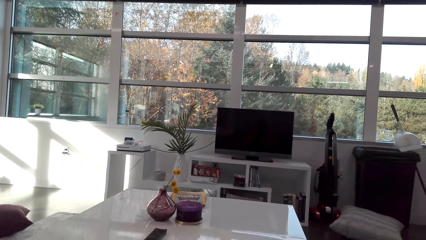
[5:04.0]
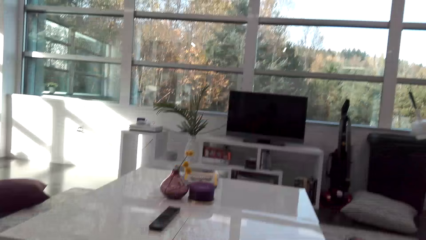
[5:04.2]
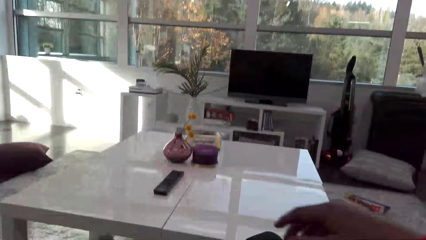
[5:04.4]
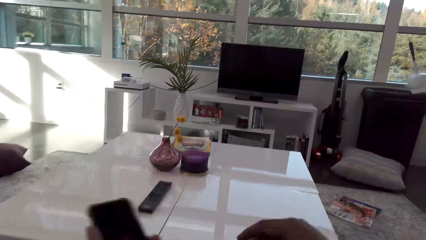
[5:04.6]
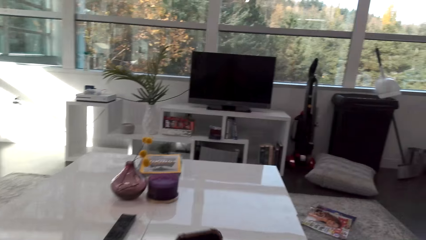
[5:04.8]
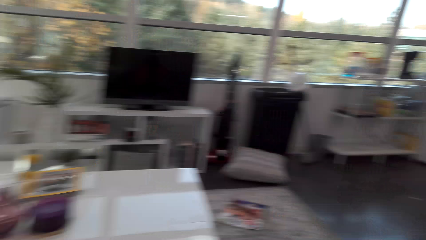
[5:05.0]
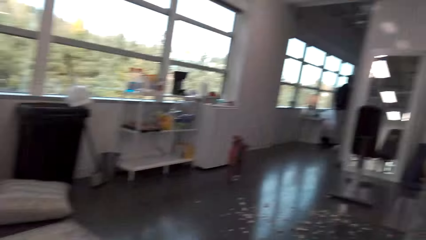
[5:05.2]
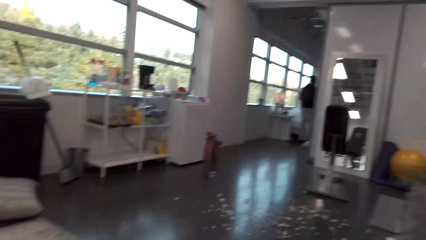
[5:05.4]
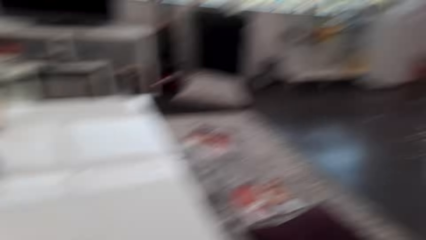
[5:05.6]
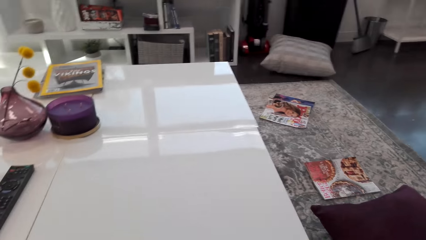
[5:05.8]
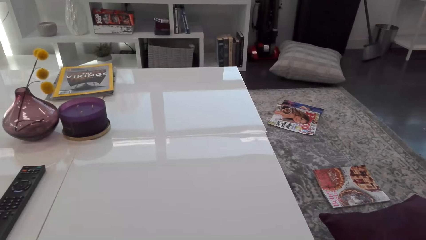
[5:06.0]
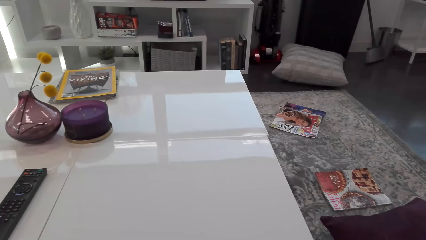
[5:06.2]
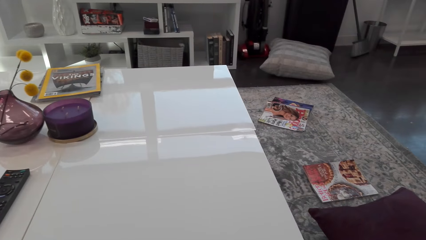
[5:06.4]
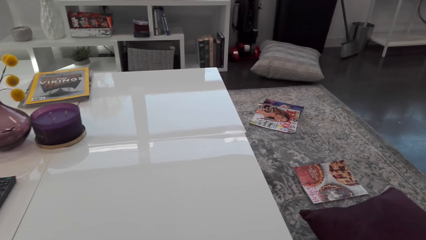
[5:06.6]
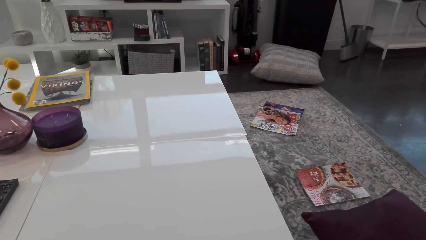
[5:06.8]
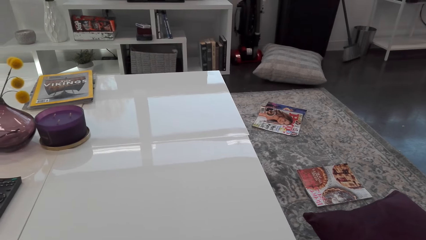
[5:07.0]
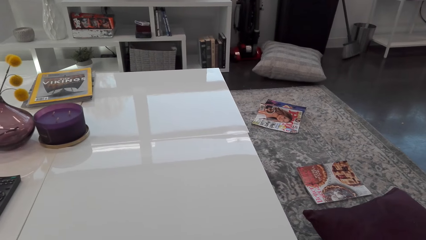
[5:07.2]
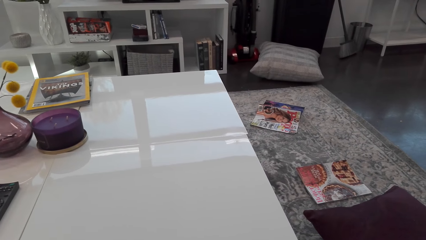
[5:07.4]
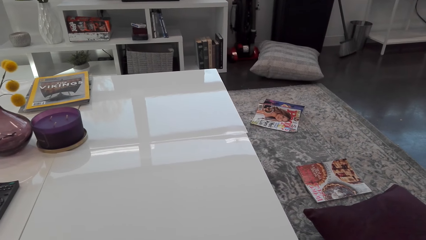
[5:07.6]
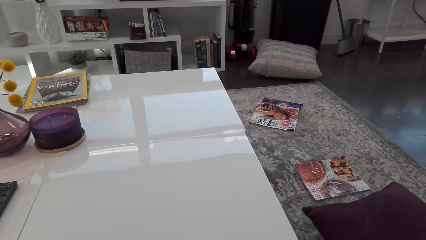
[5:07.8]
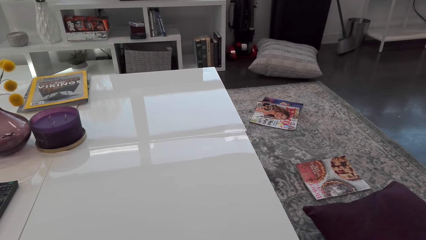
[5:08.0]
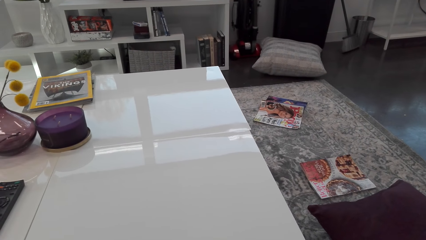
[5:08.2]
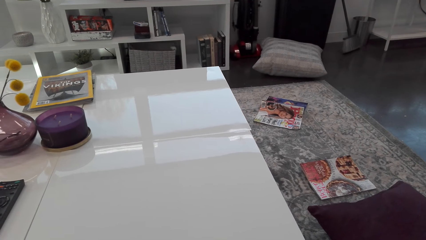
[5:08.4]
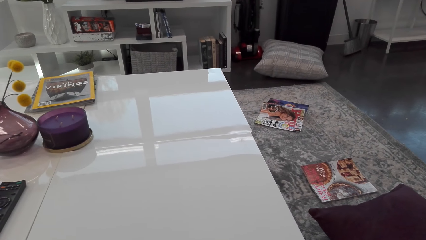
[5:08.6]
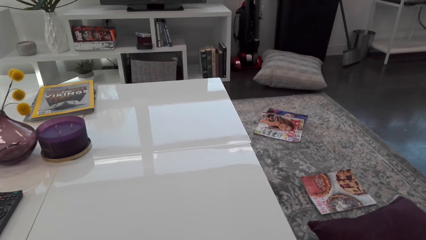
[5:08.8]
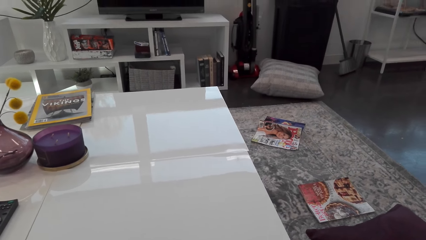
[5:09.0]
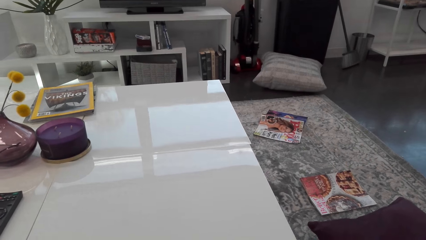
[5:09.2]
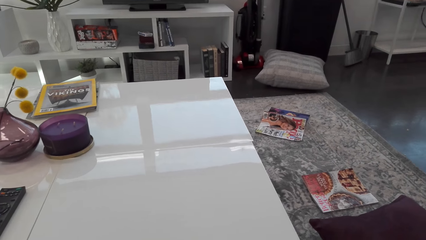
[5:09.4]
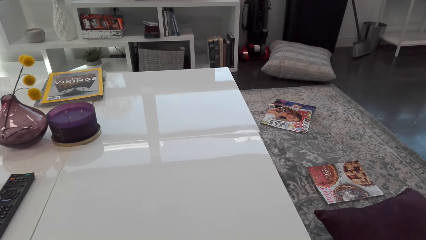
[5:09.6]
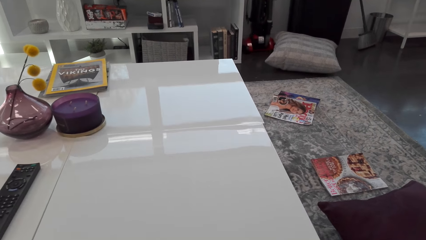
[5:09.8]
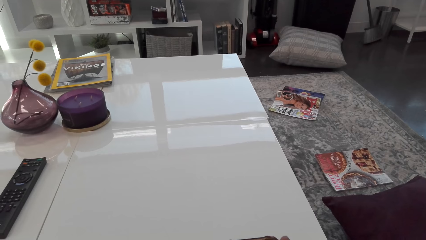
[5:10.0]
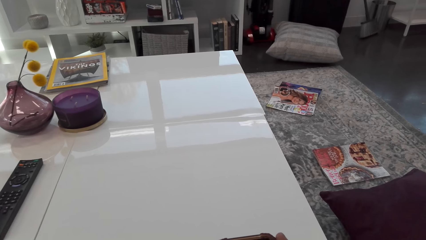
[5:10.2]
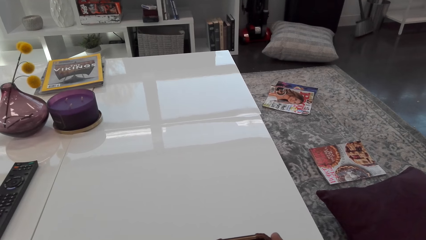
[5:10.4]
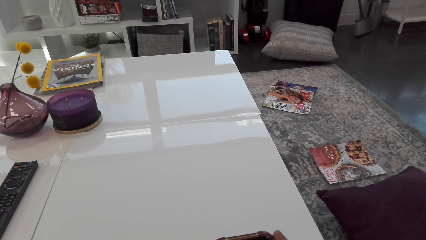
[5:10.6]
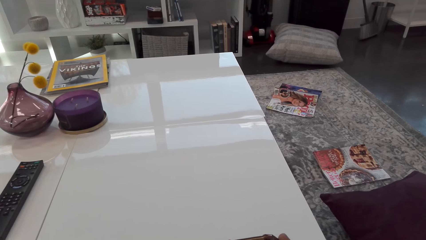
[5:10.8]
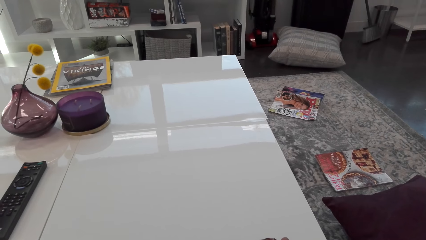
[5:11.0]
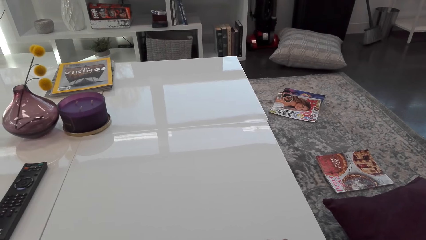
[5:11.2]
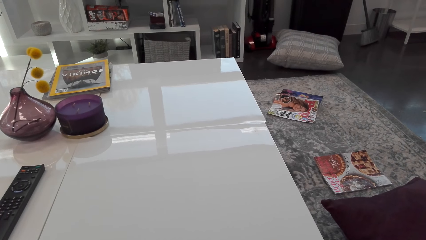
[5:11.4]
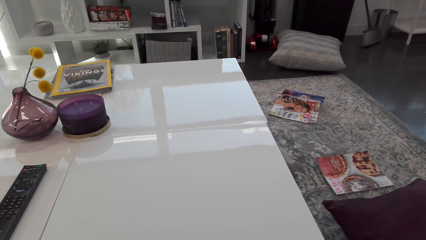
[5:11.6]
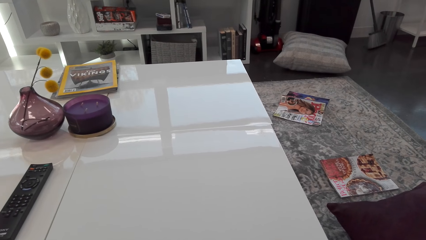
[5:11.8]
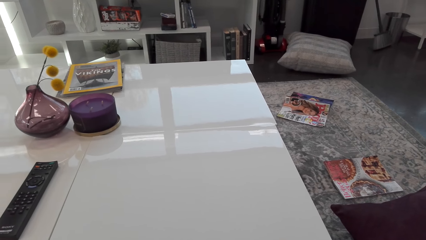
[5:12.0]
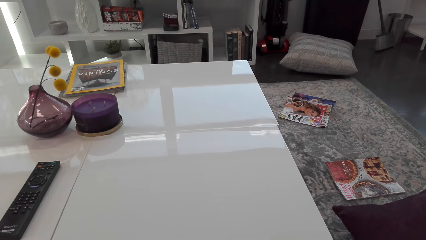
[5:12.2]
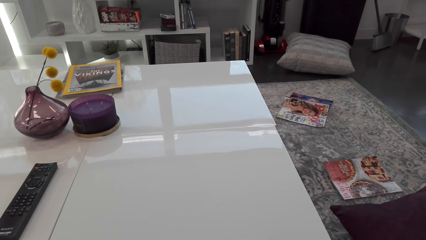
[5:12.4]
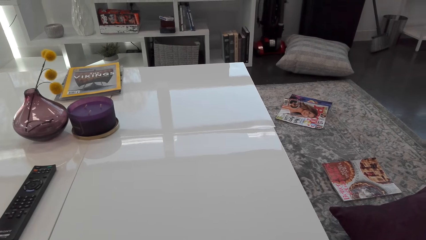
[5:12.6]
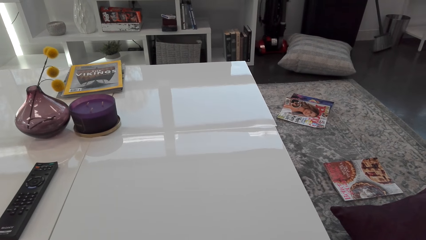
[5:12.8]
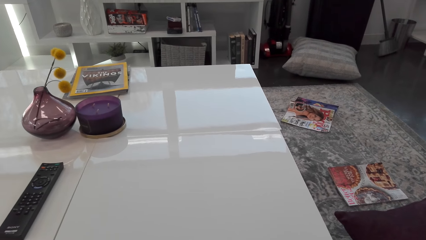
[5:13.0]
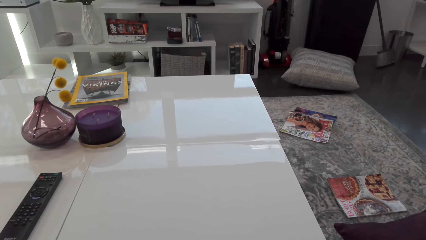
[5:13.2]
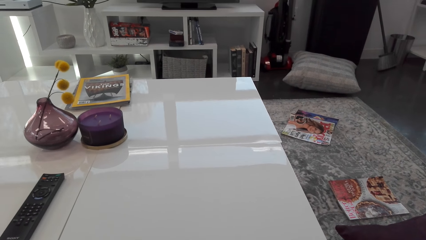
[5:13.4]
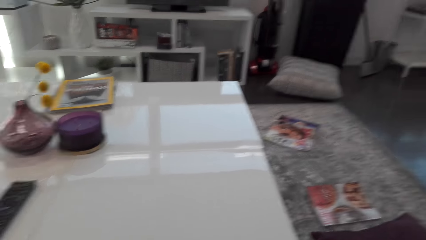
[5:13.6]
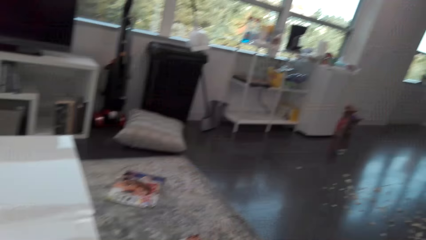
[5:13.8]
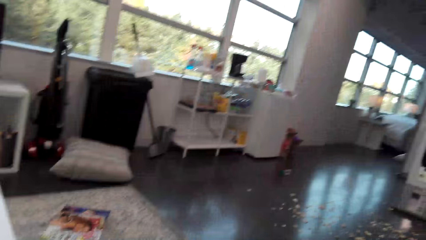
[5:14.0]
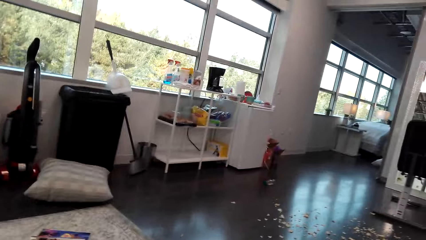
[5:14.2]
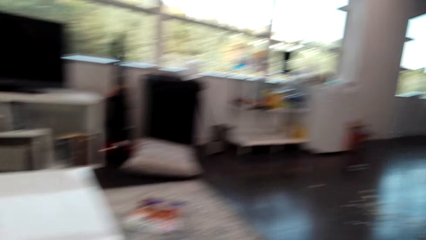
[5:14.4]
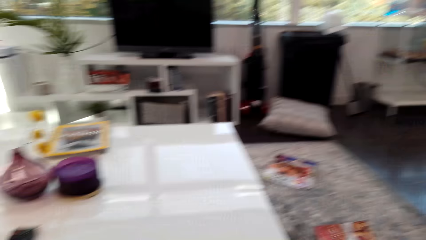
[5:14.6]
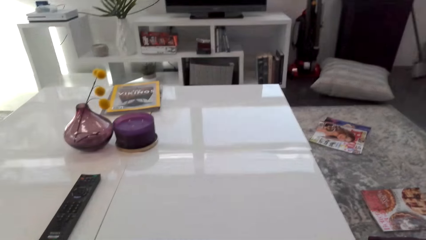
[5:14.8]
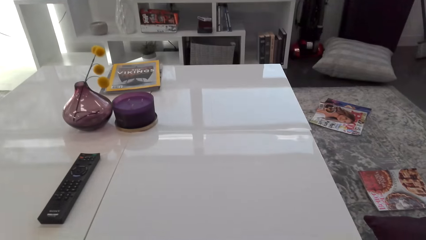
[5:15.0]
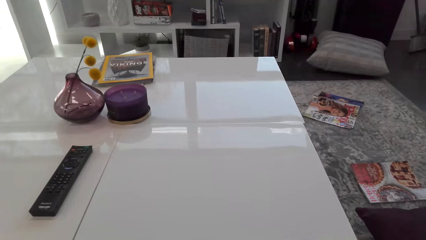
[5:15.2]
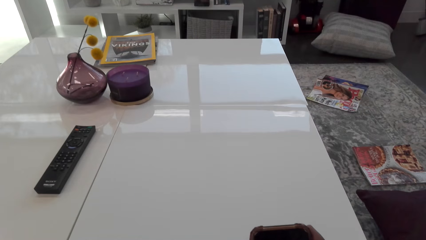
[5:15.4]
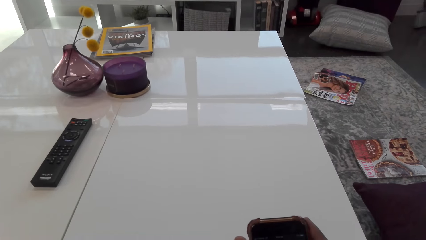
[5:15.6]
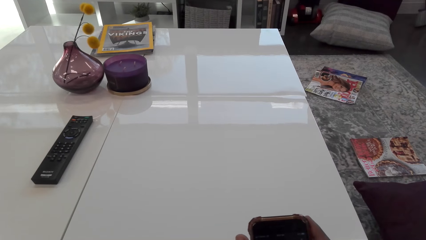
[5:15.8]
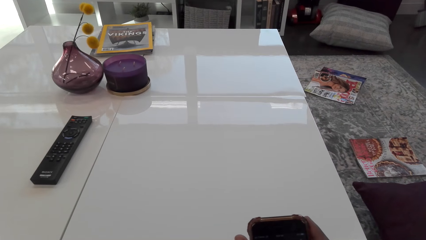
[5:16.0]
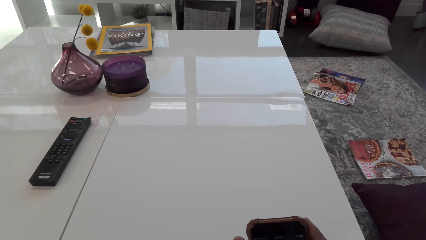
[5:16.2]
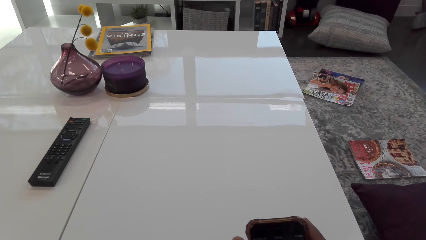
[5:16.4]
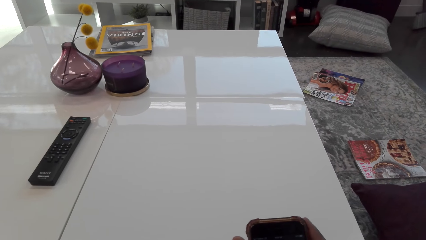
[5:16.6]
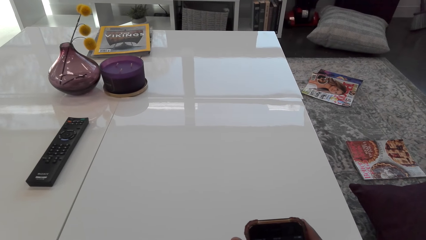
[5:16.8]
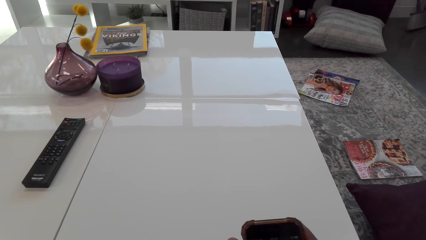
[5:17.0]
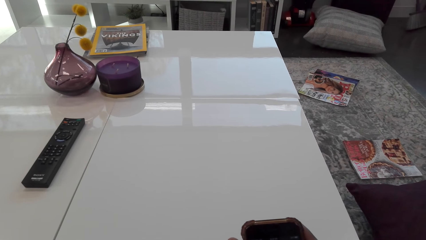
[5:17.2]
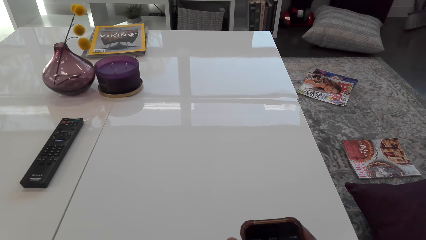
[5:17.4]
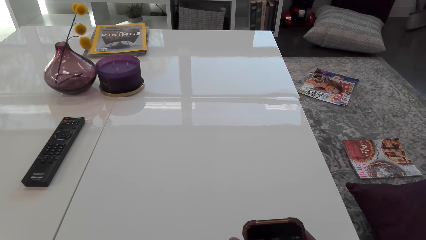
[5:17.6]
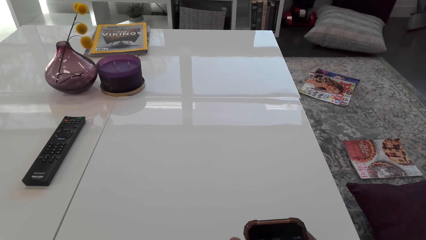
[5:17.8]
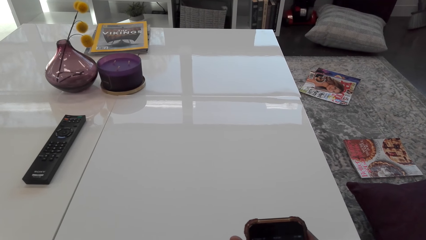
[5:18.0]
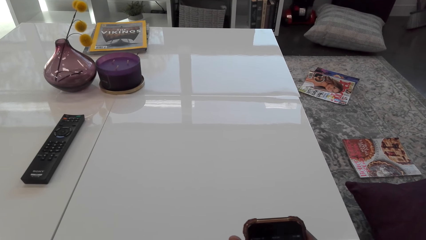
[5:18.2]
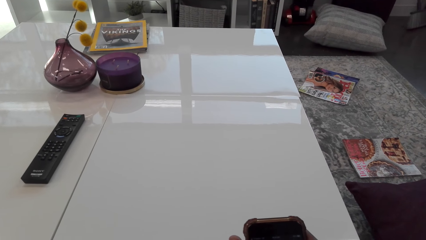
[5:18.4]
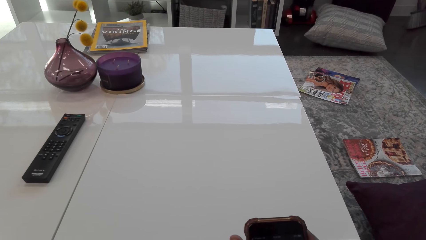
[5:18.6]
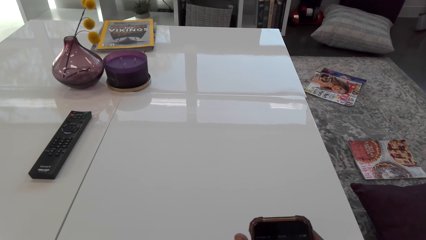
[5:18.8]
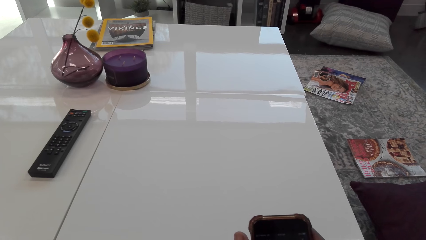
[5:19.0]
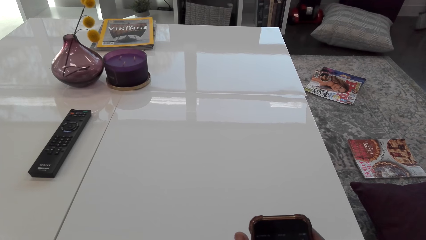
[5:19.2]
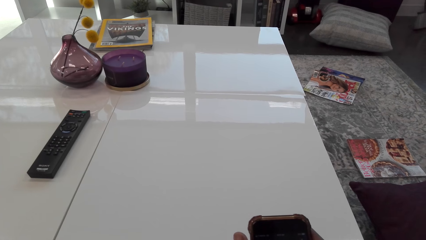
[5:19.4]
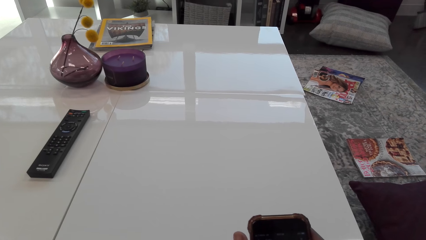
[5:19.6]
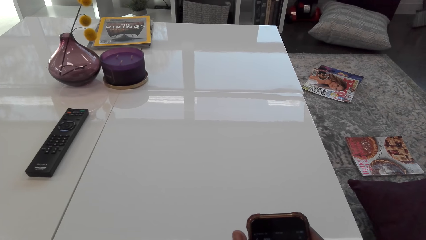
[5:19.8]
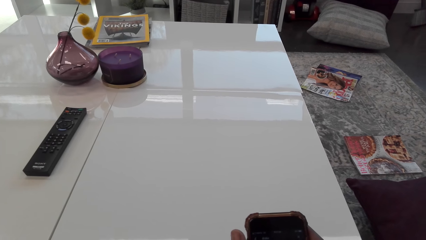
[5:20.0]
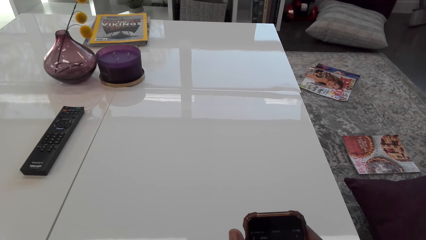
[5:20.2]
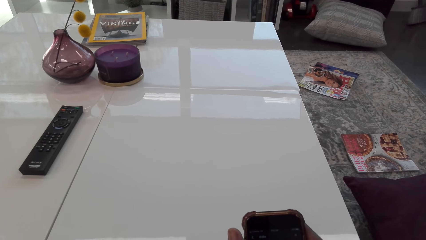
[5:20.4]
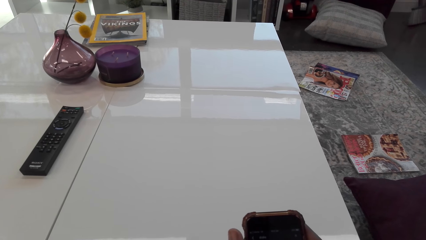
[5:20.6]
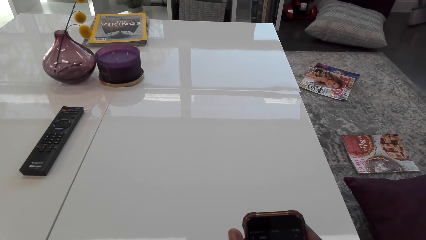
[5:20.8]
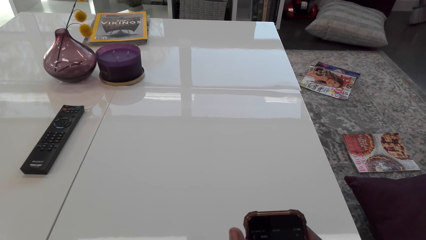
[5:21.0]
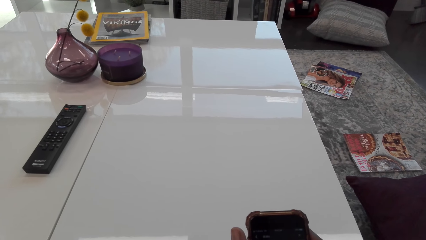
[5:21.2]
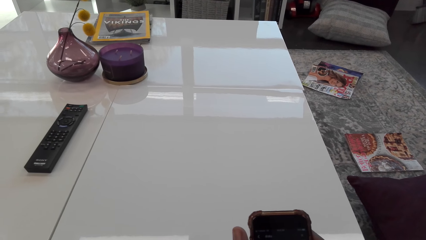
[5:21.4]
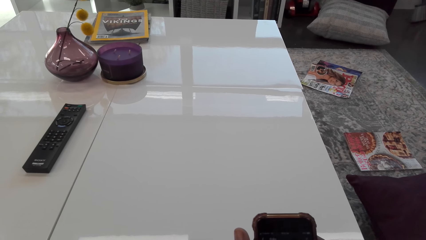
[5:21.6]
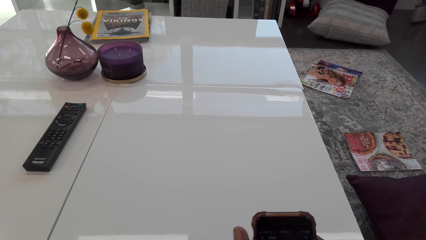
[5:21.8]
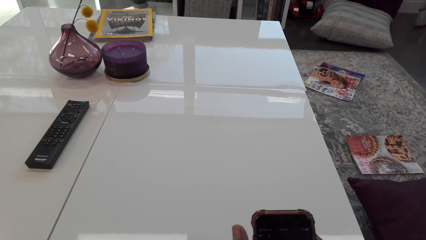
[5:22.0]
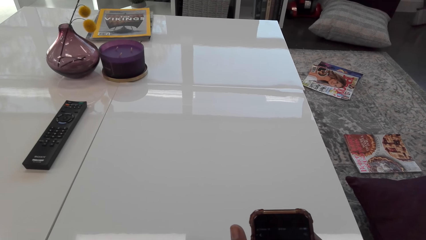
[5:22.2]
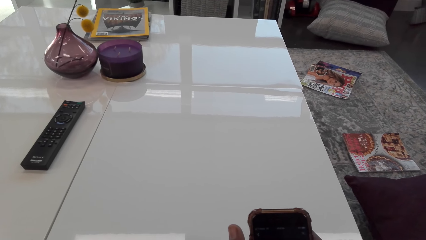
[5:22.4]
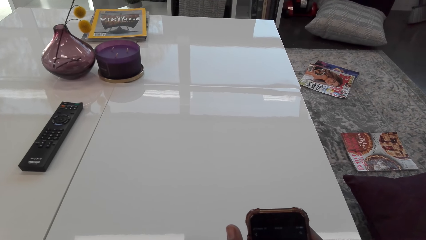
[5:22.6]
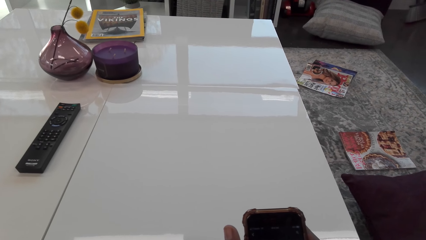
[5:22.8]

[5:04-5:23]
The camera wearer looks around. They look around the house. They scroll the phone.
